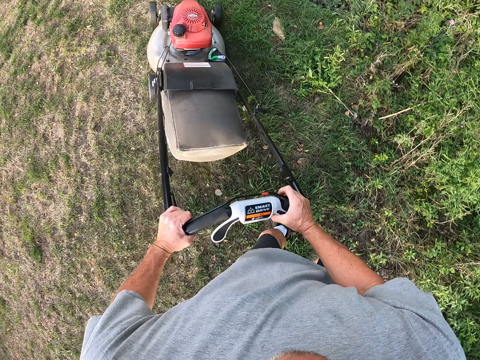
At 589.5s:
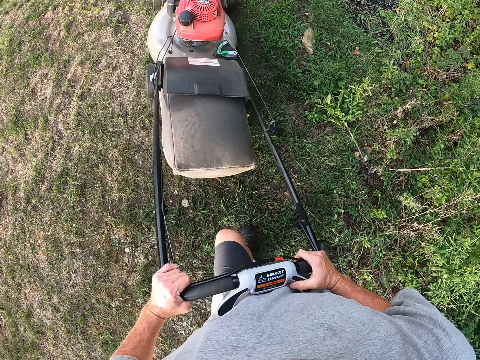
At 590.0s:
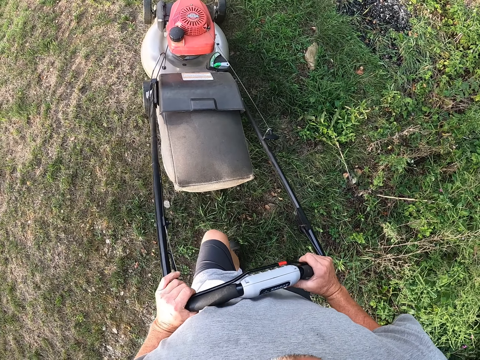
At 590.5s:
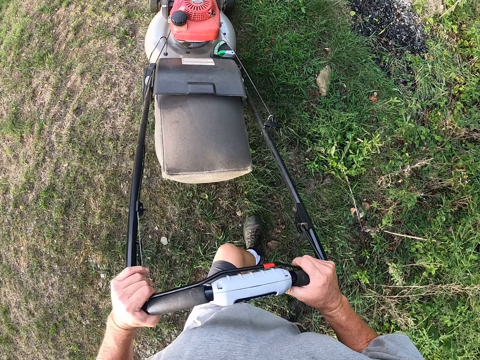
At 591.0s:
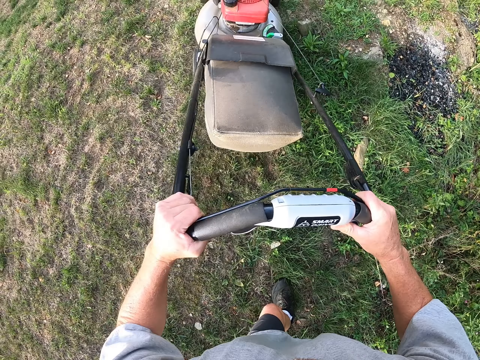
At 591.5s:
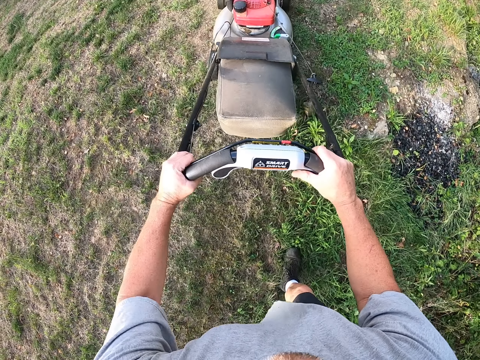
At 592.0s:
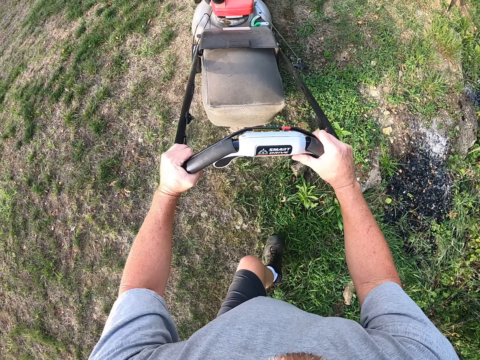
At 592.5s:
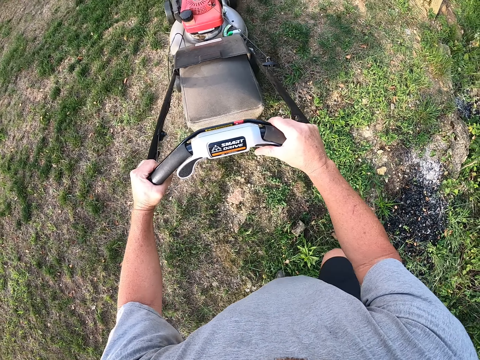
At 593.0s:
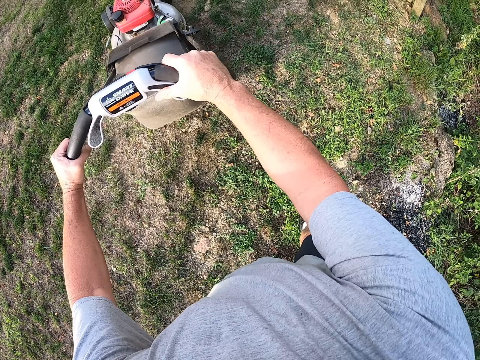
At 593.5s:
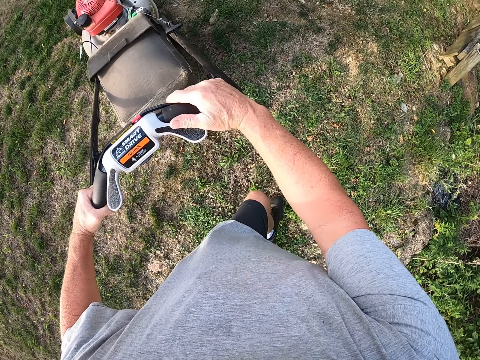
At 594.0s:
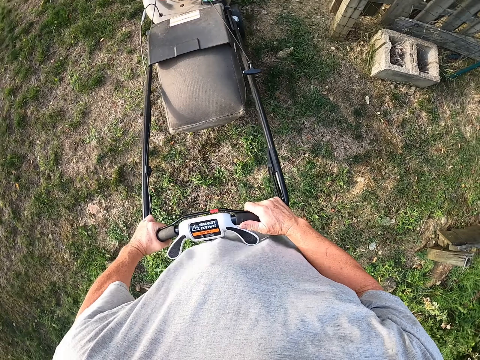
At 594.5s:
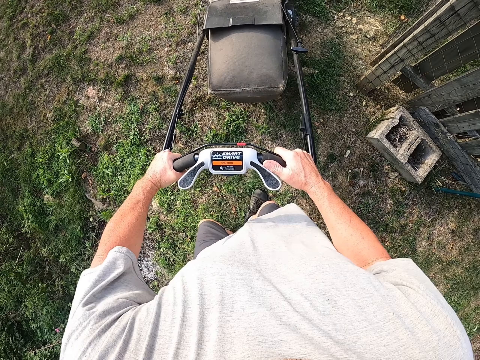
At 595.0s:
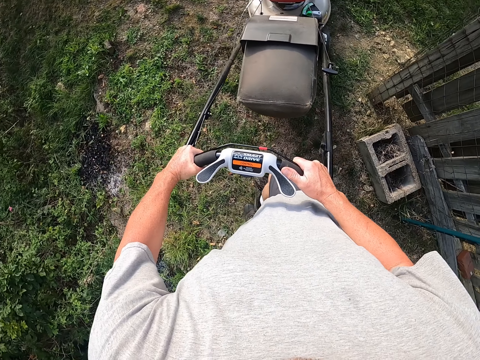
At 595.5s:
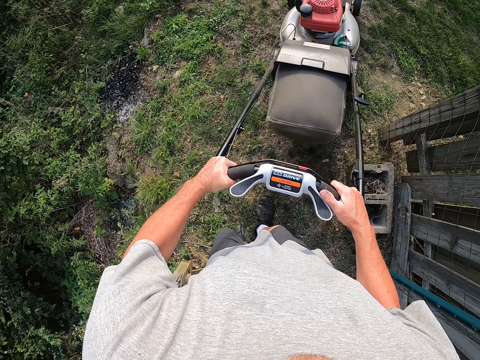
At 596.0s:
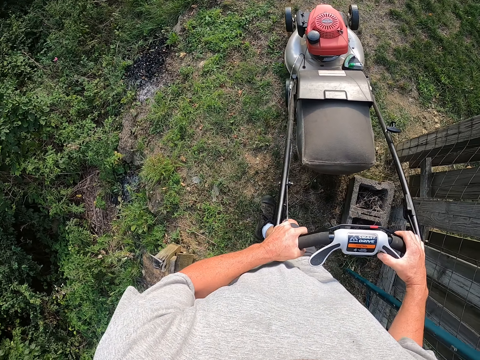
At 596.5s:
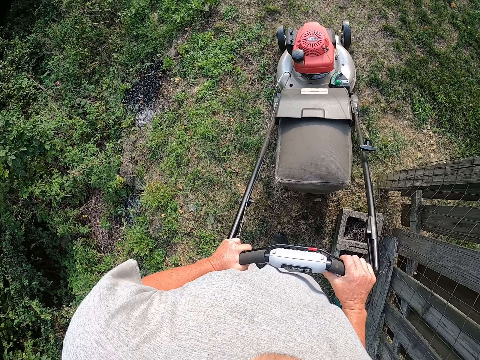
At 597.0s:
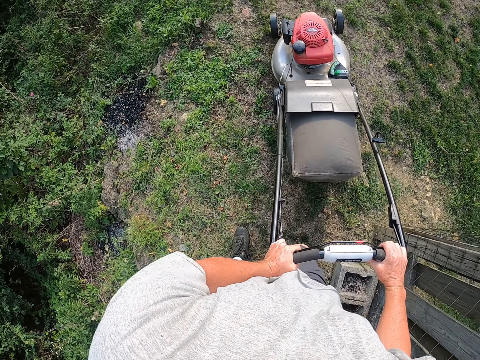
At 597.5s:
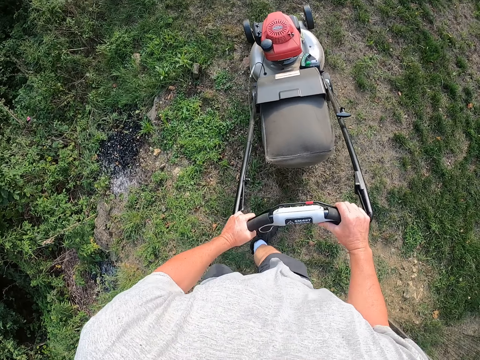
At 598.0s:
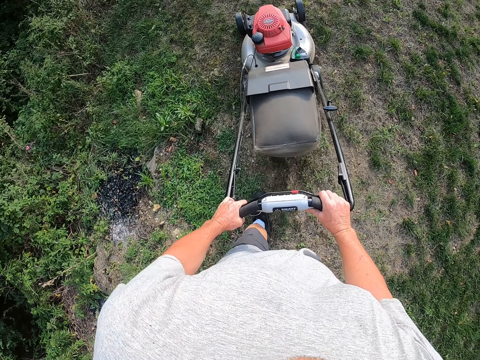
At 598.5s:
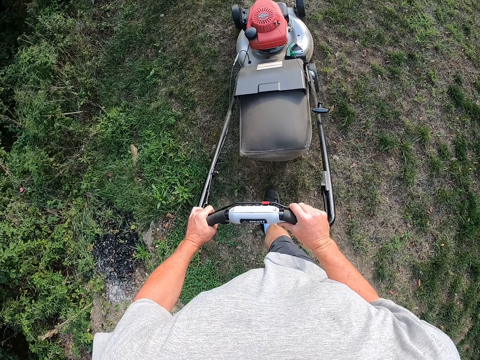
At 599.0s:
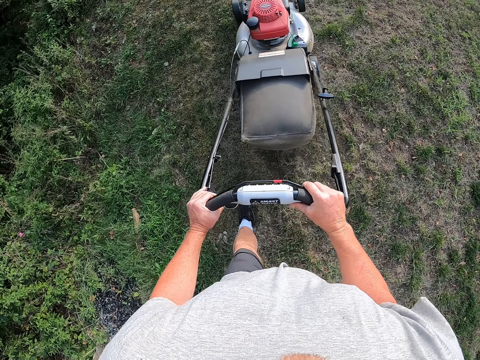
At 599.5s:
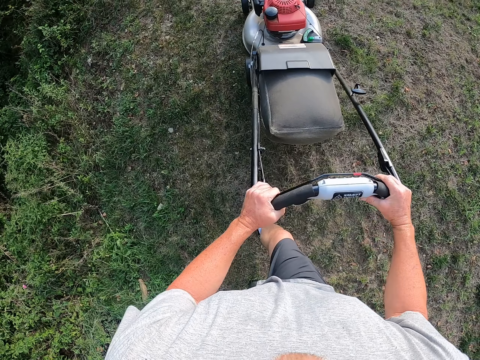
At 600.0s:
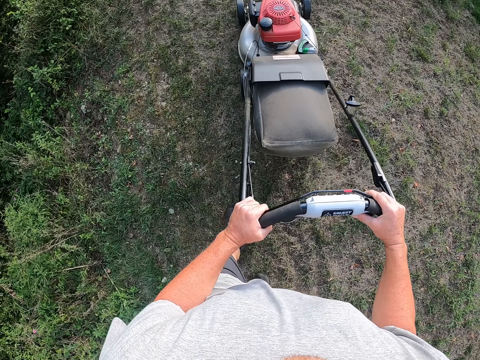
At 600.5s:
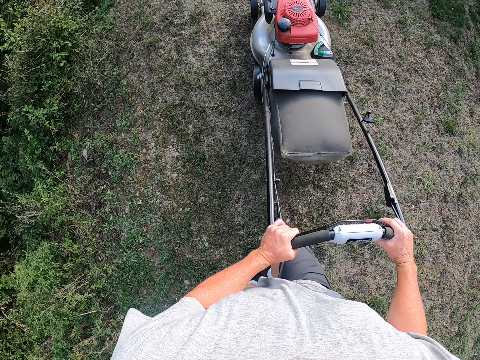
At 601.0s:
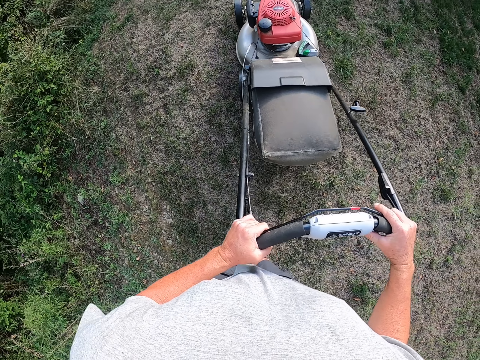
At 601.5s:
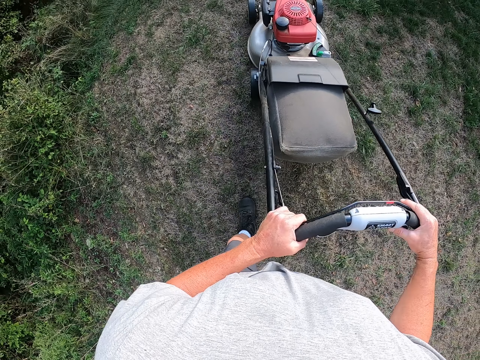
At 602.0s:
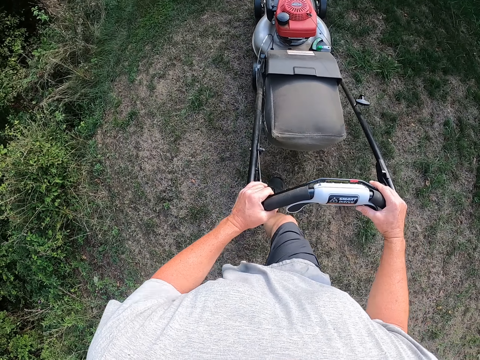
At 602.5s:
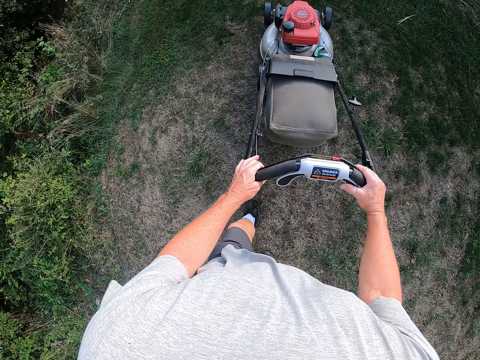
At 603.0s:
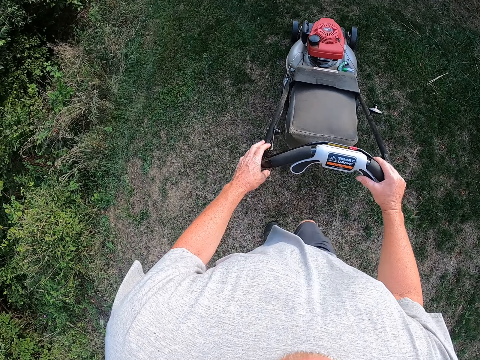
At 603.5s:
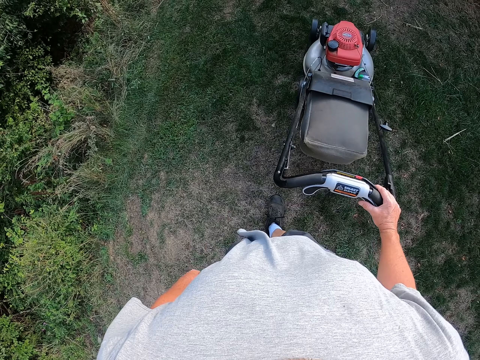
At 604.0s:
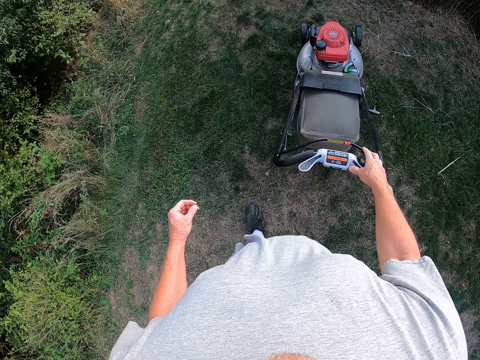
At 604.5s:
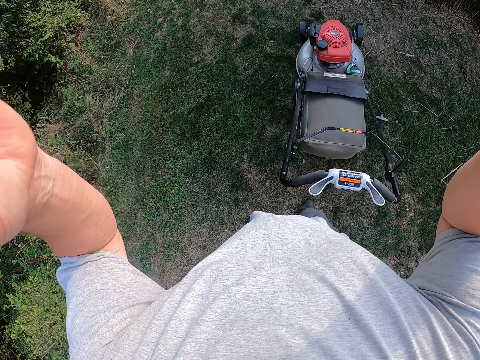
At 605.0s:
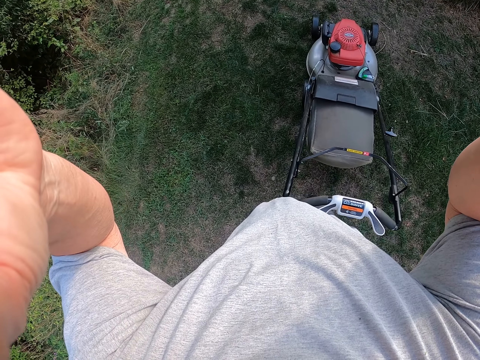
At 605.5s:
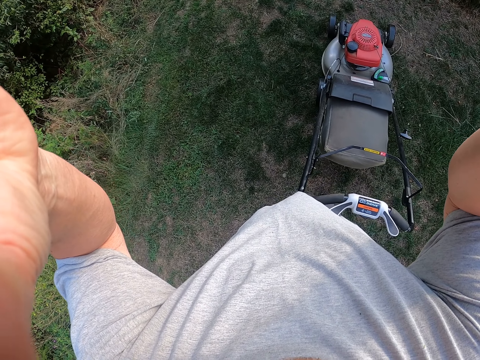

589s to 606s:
The camera wearer pulls the mower. They push the mower. They move a hand from the mower. They adjust the camera on the head.
